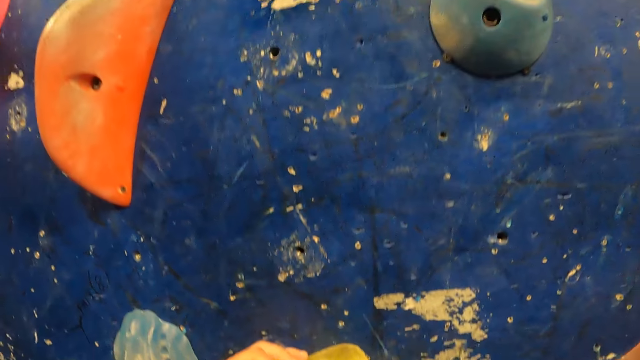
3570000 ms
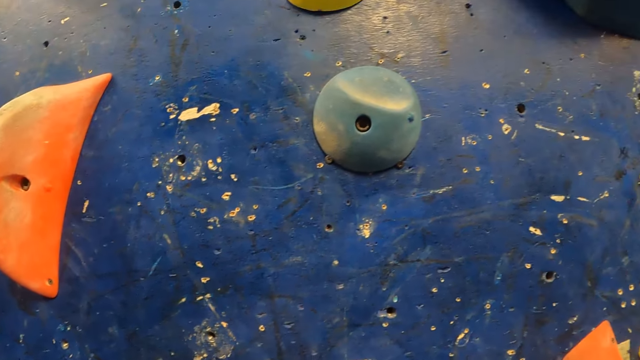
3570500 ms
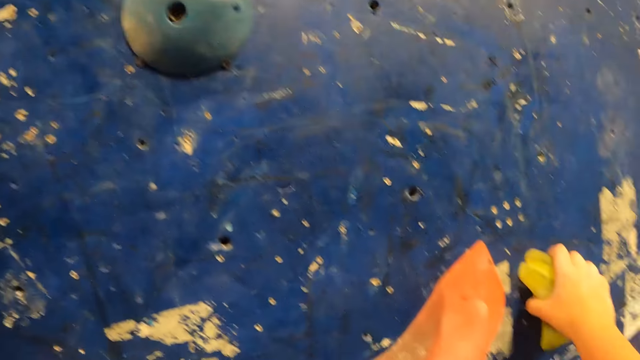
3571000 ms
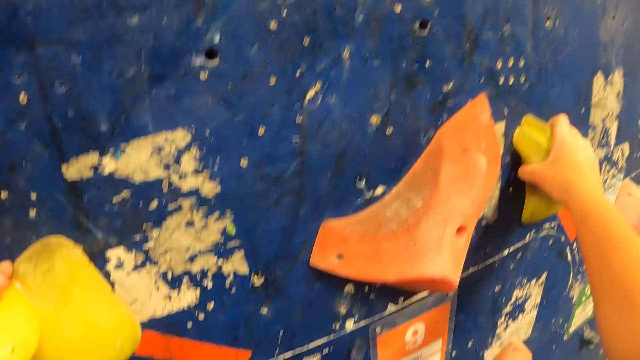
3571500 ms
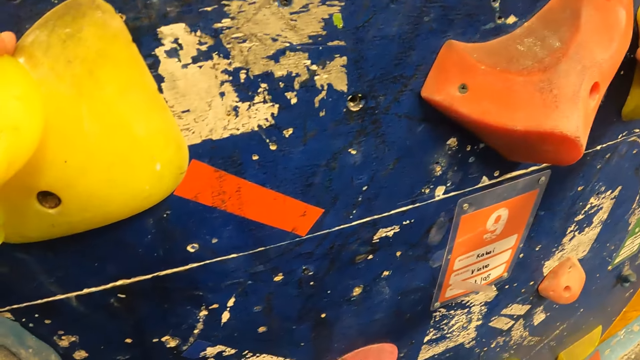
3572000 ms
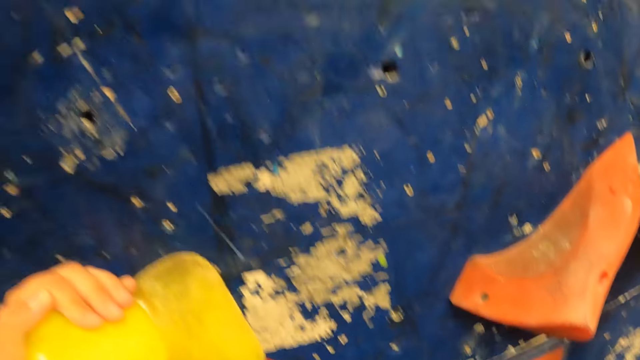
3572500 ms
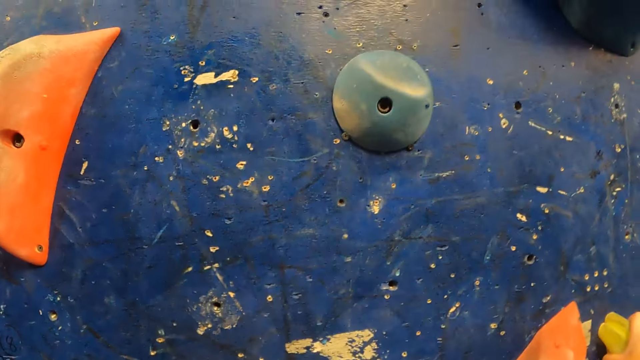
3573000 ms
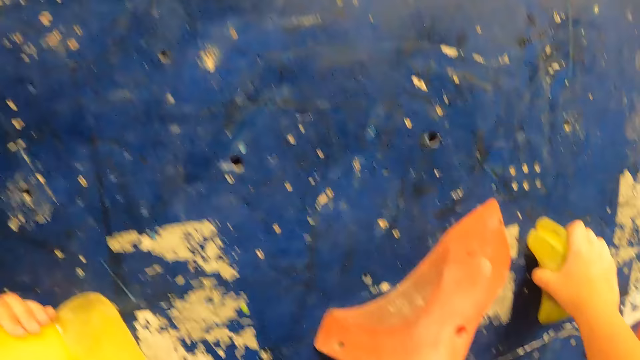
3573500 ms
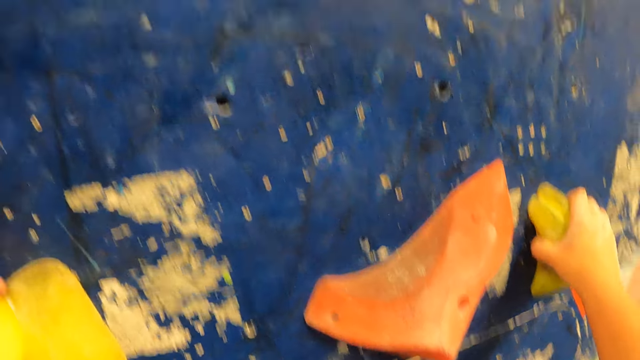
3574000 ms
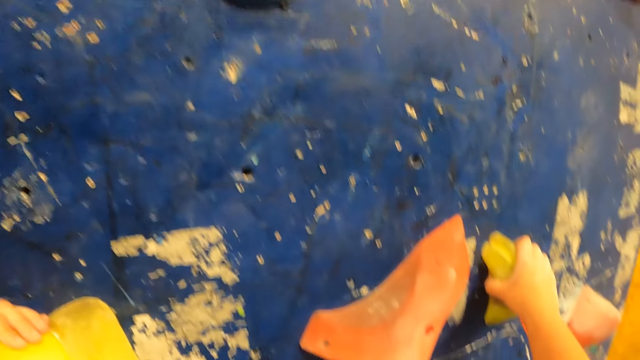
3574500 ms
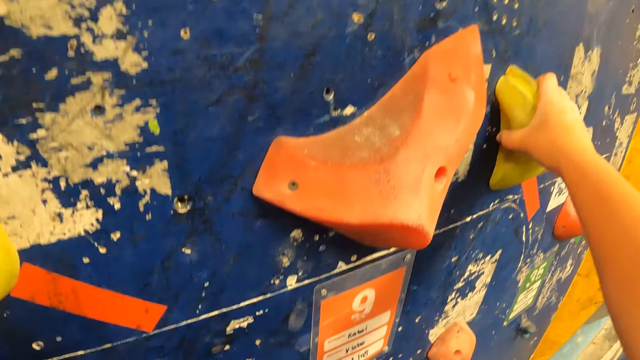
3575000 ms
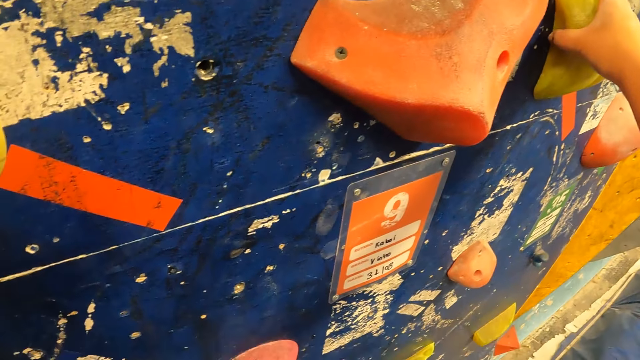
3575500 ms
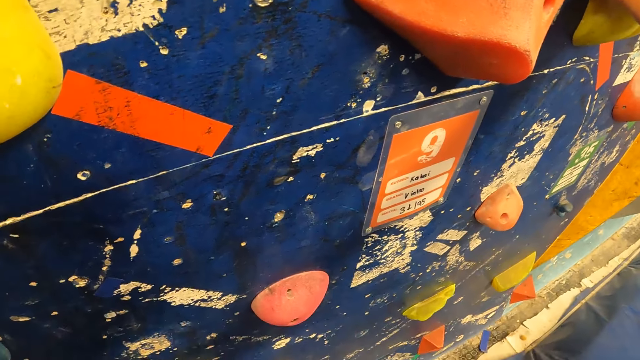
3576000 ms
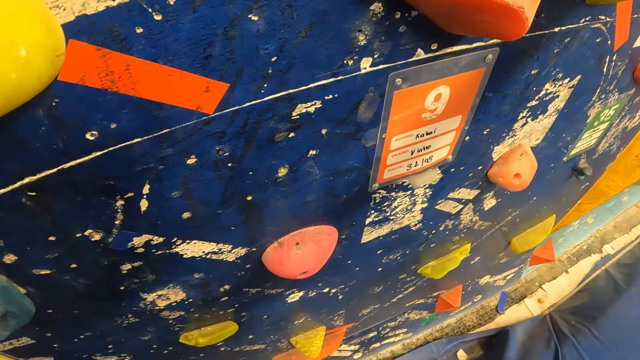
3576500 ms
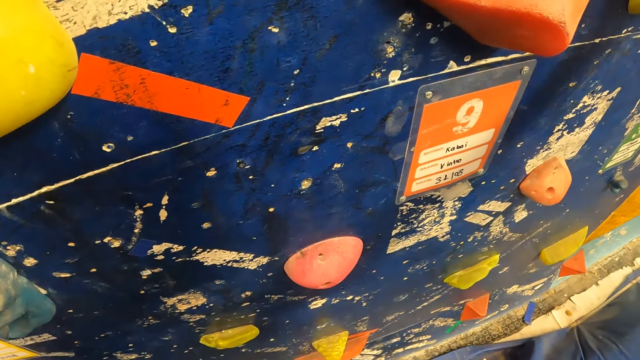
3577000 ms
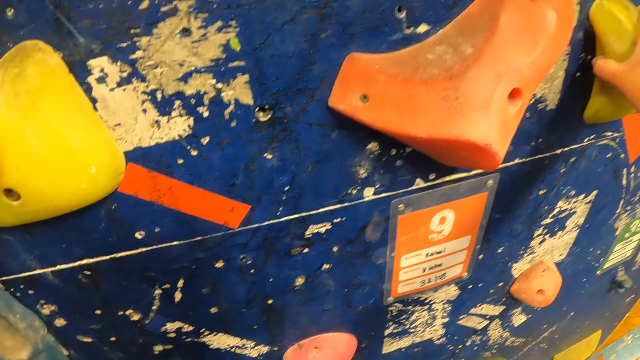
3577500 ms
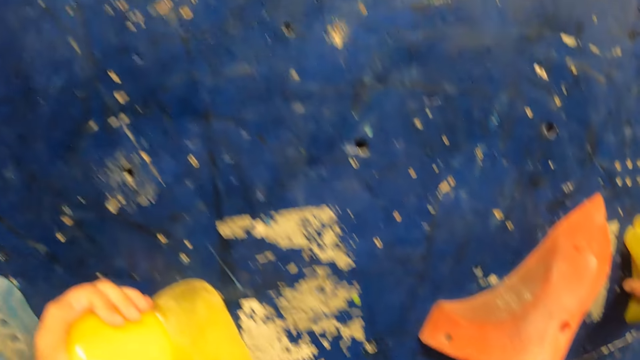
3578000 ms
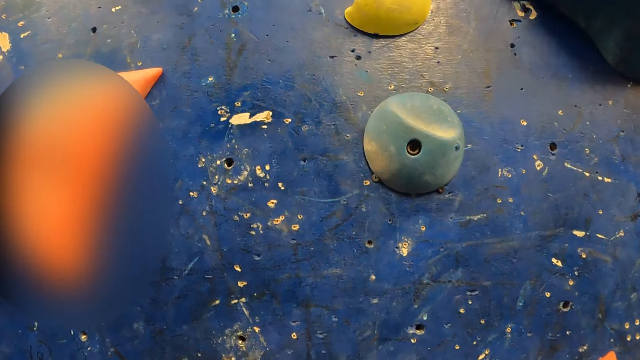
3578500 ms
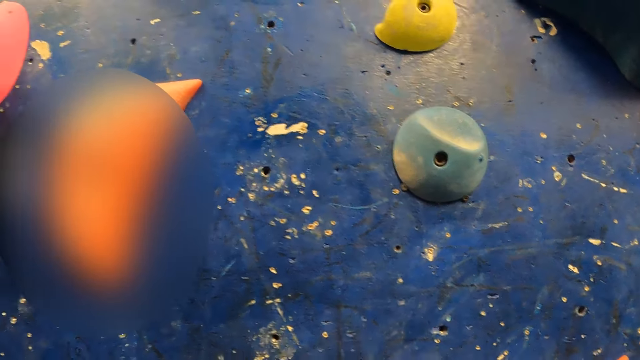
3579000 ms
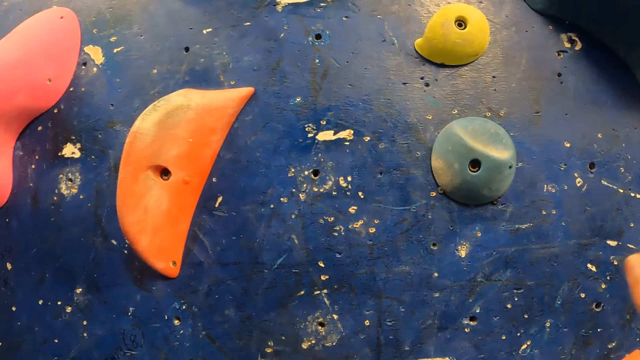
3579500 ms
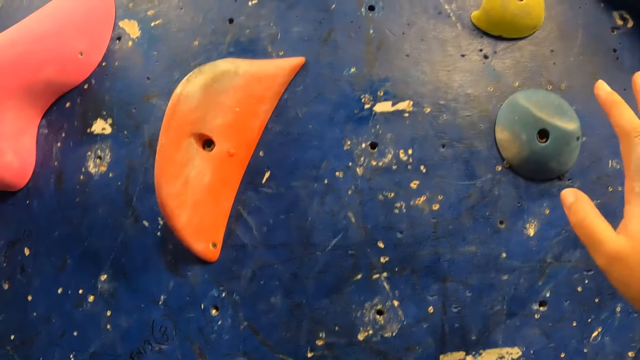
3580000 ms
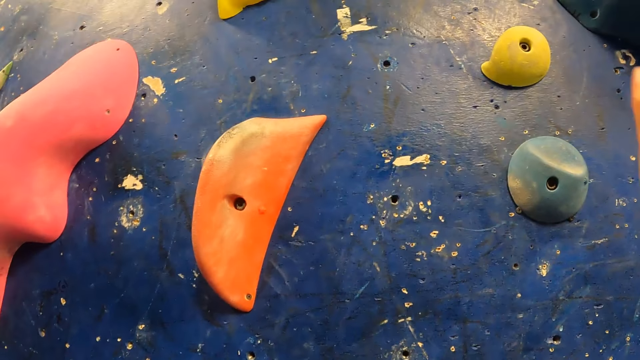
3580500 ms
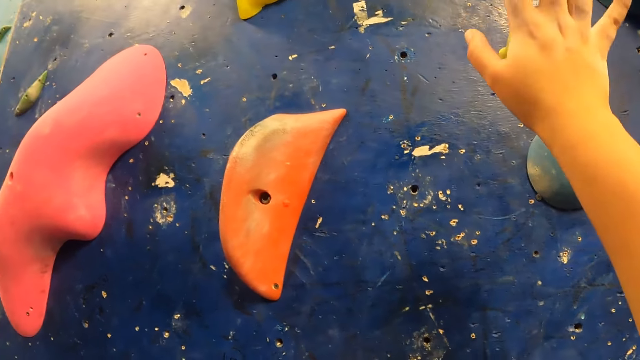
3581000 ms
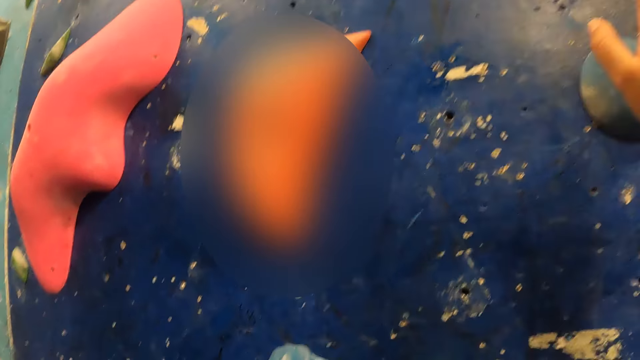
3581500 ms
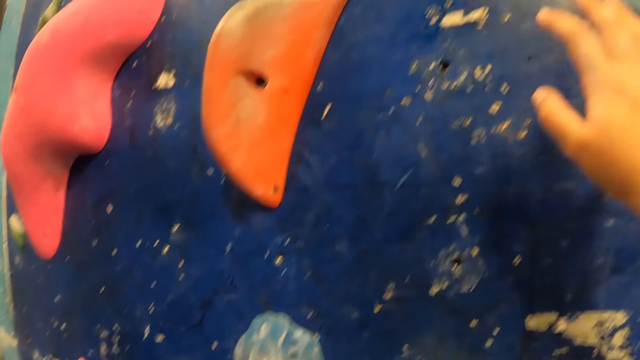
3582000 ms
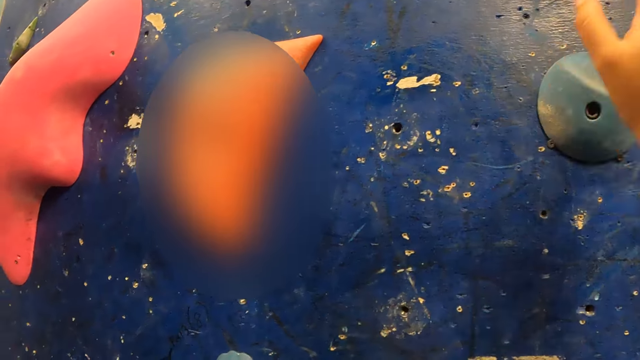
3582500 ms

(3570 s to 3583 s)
The camera wearer stares at the climbing wall. They move the hand.

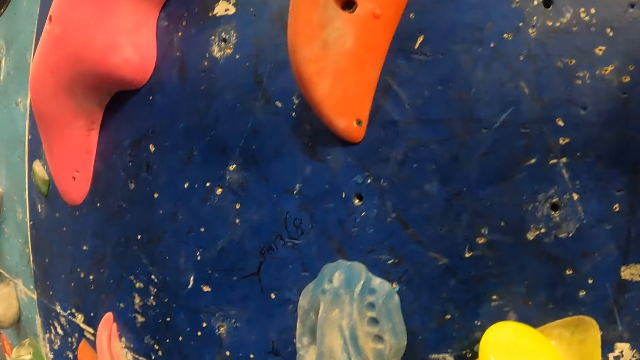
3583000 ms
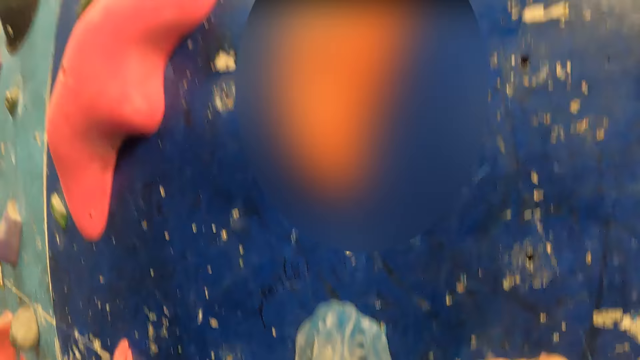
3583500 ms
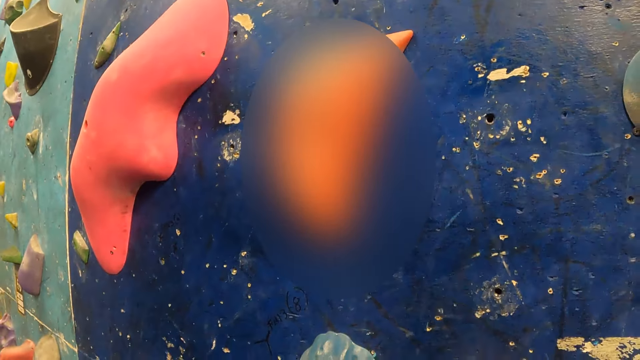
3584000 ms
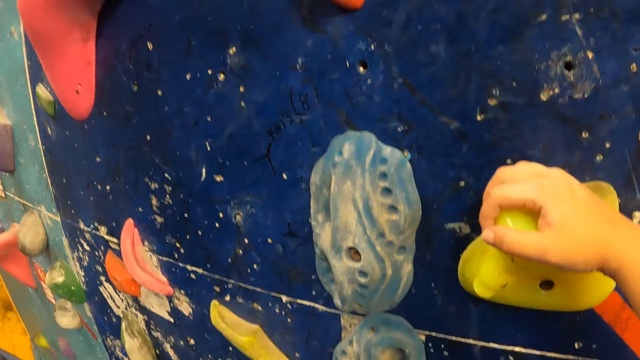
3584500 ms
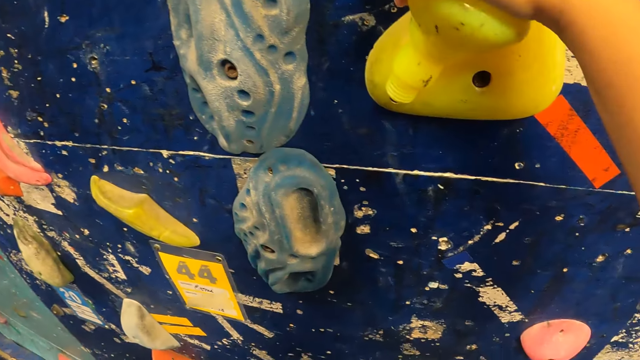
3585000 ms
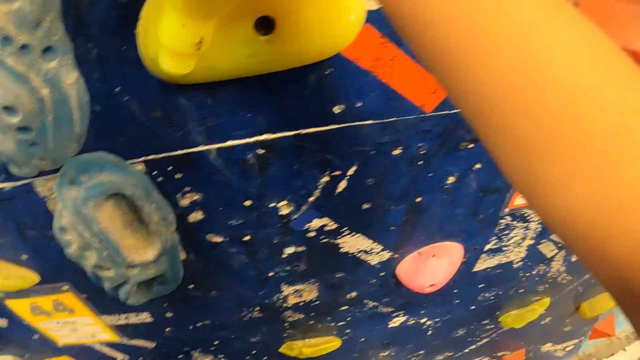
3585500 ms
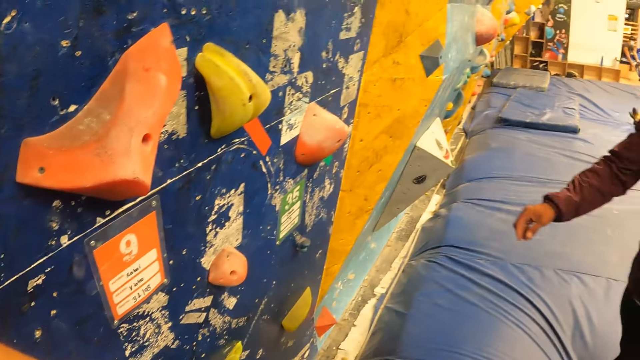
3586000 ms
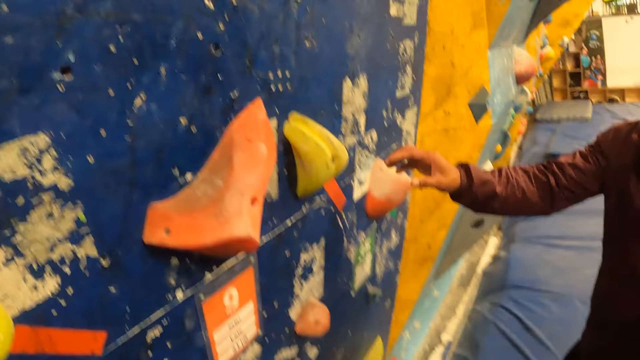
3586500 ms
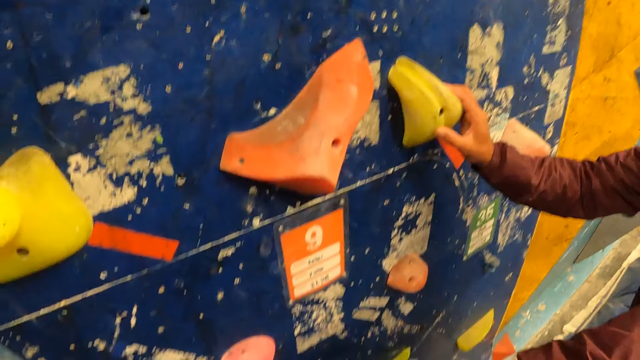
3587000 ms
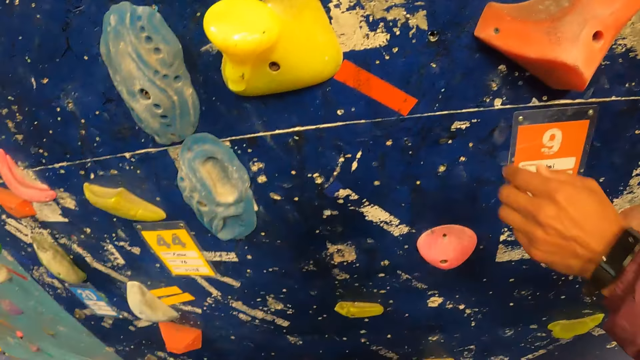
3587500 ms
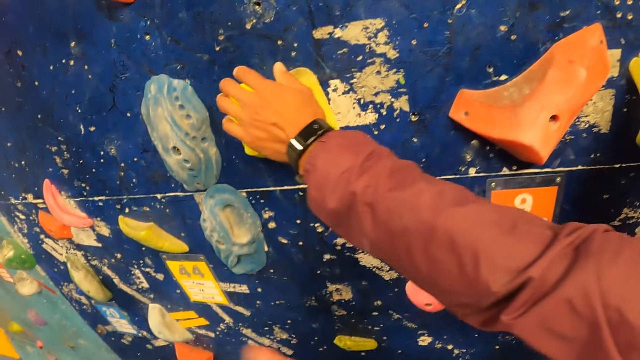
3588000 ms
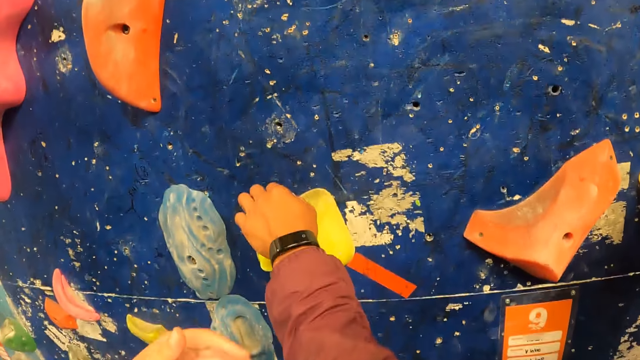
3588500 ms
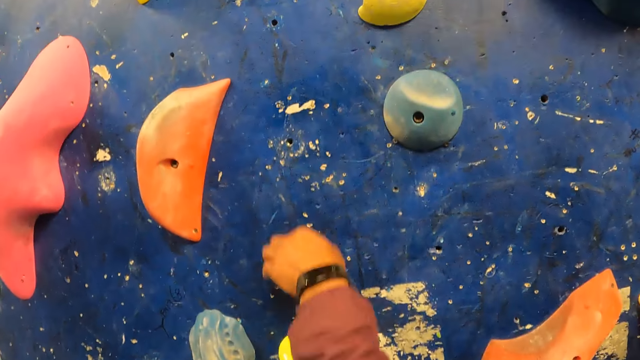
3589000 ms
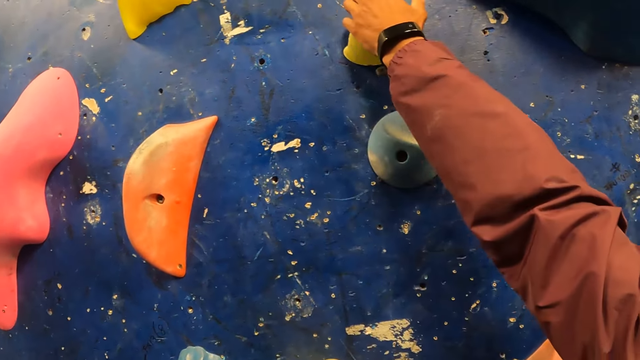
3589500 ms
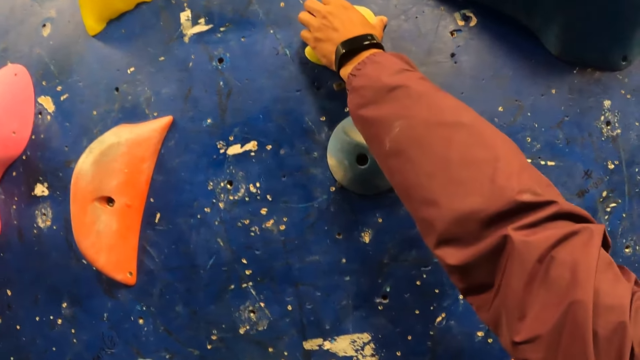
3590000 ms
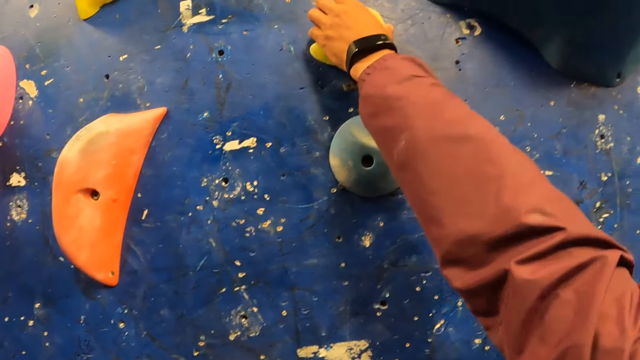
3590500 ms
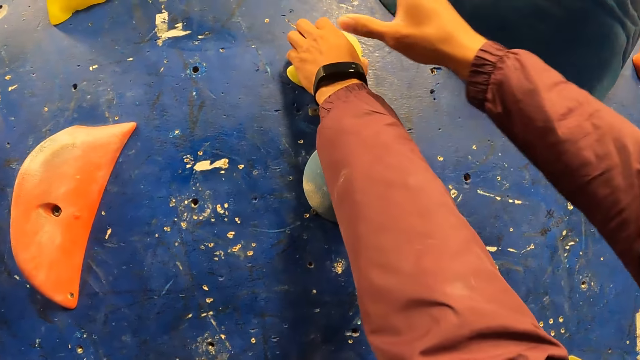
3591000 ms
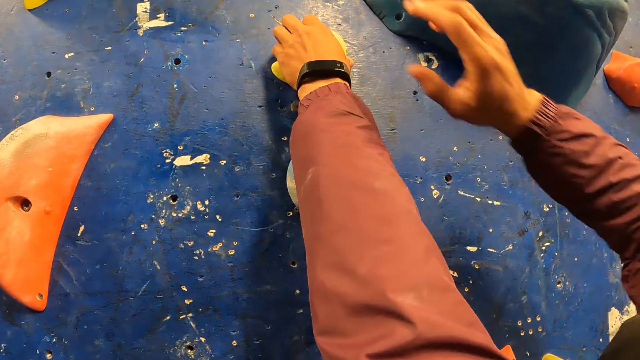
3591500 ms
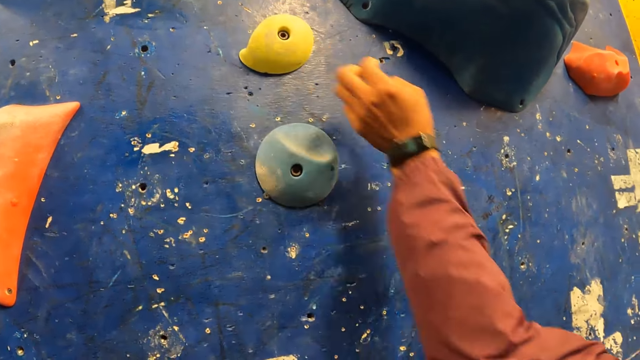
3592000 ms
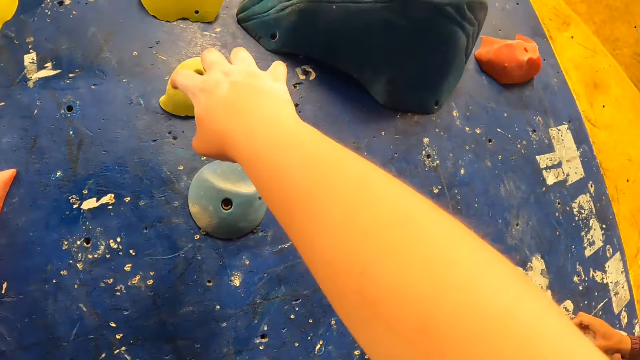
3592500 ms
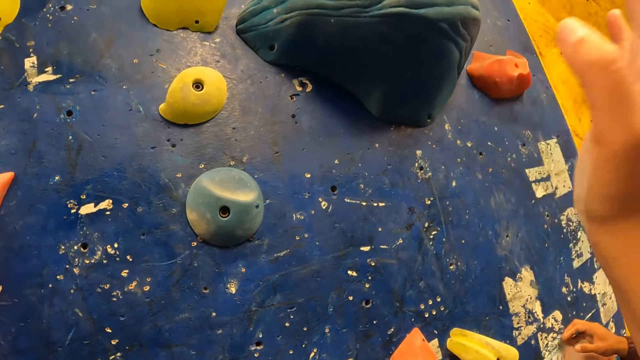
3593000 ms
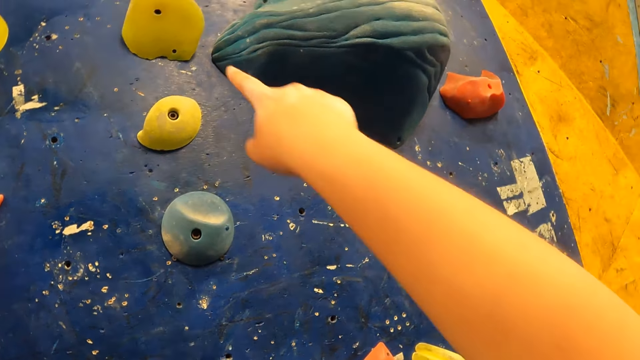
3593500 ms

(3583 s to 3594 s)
The camera wearer turns around. They drop from the bouldering wall to the boulder mat. A man walks towards the camera wearer, holds rocks, demonstrates to the camera wearer on the bouldering wall, and climbs the climbing wall. The camera wearer converses with the man about the bouldering wall.
